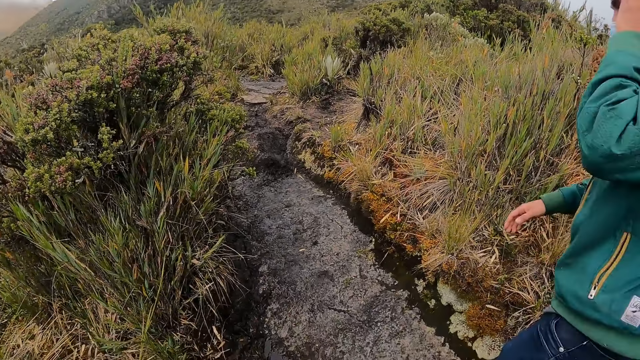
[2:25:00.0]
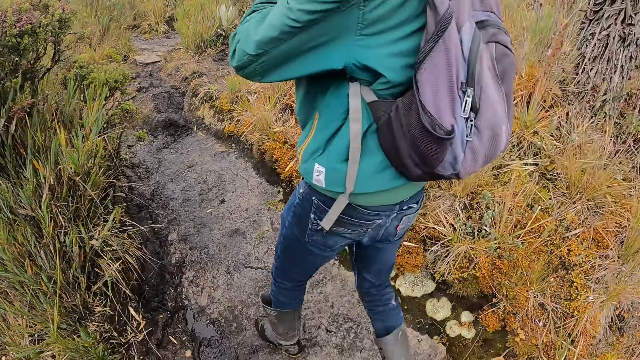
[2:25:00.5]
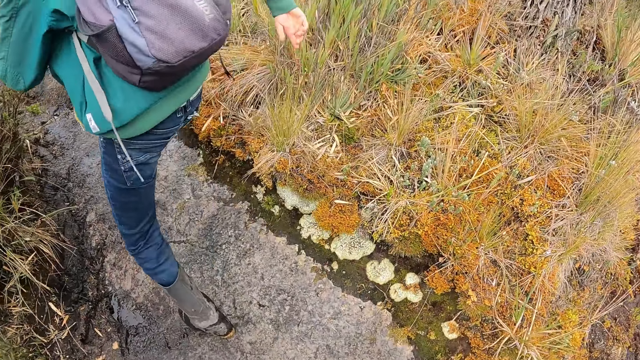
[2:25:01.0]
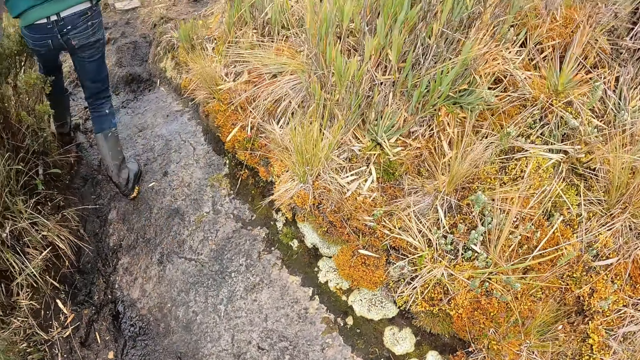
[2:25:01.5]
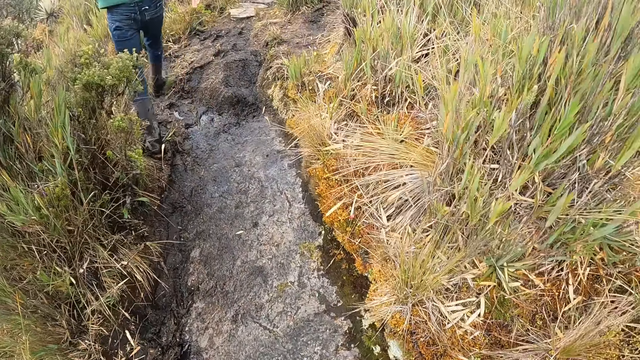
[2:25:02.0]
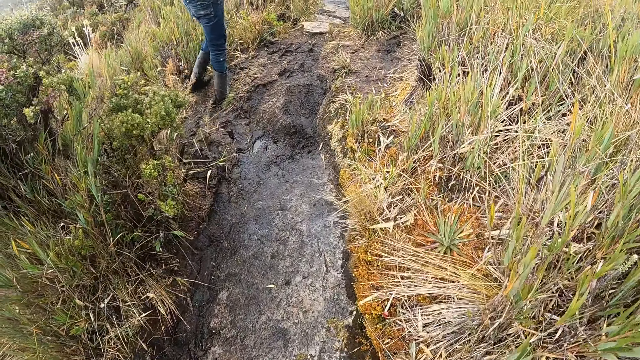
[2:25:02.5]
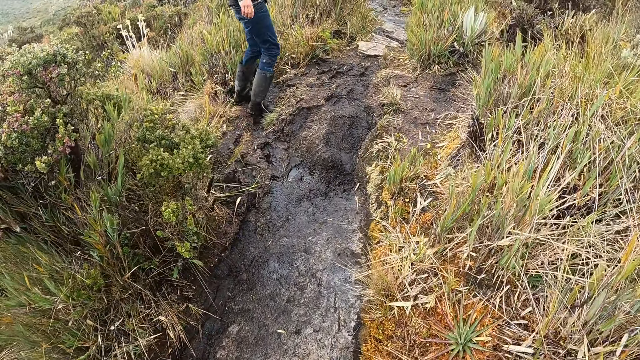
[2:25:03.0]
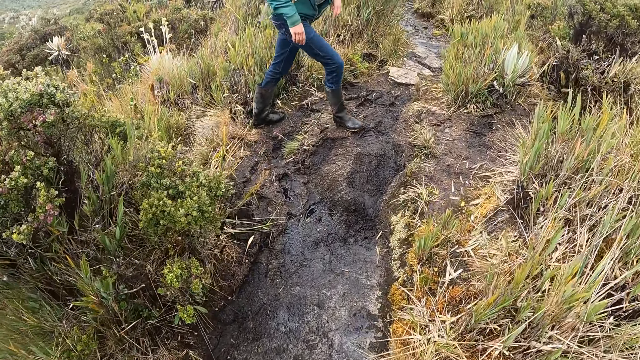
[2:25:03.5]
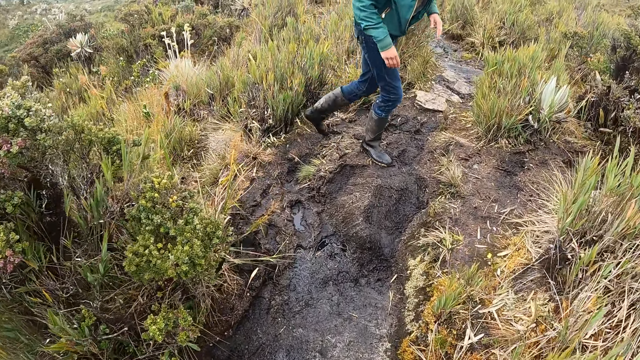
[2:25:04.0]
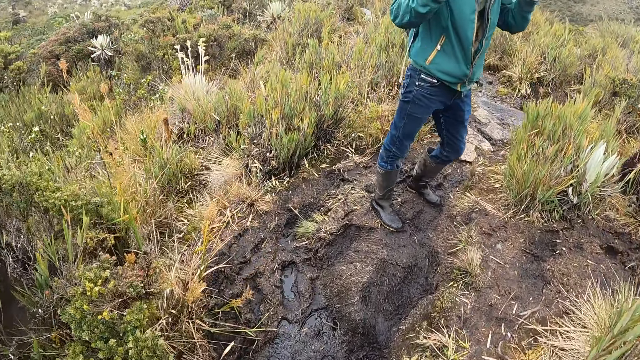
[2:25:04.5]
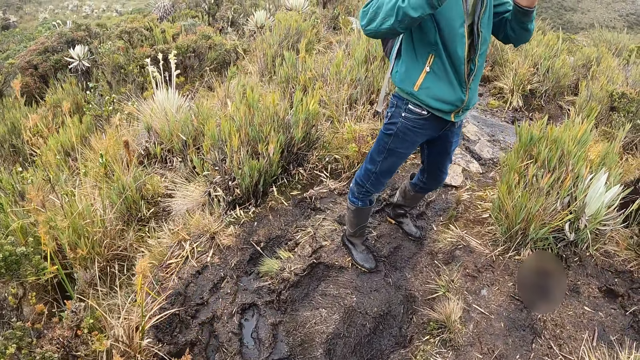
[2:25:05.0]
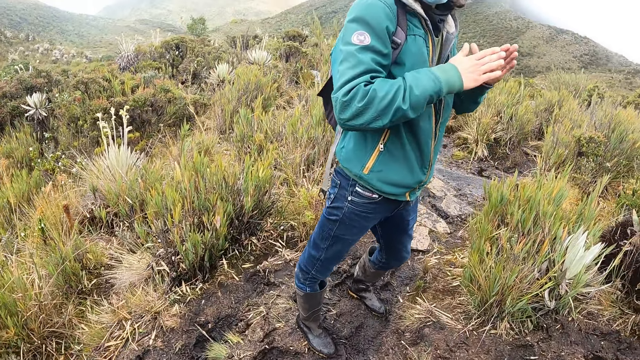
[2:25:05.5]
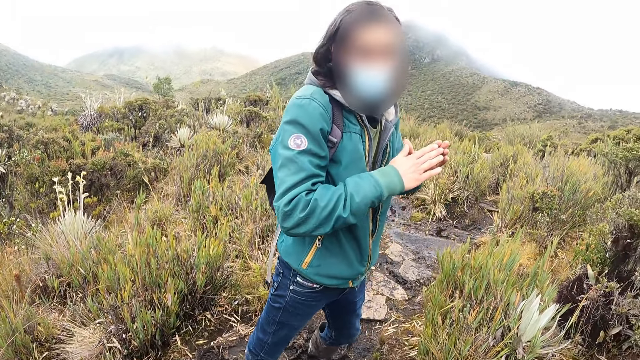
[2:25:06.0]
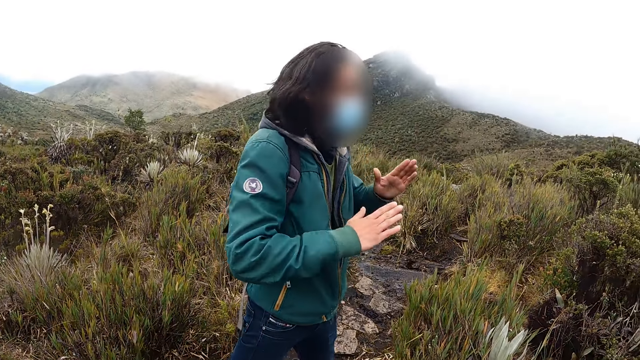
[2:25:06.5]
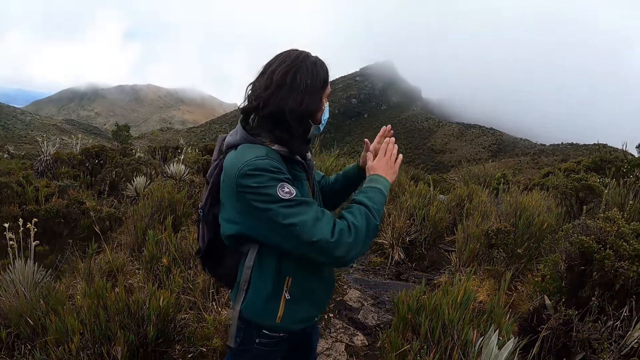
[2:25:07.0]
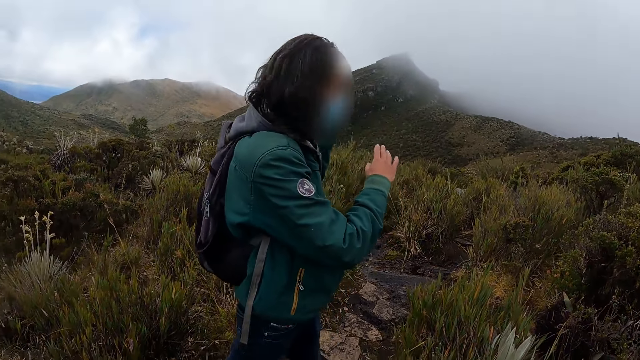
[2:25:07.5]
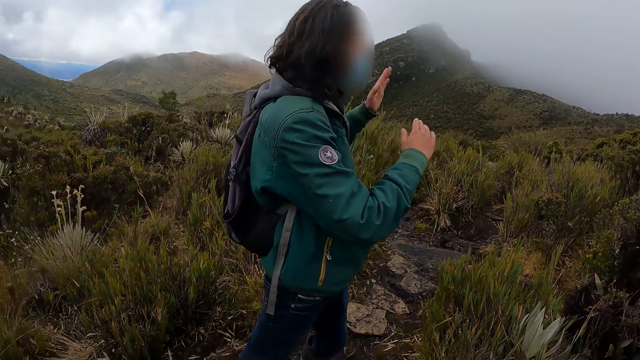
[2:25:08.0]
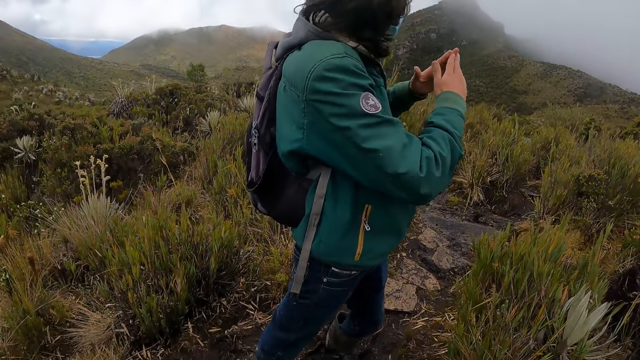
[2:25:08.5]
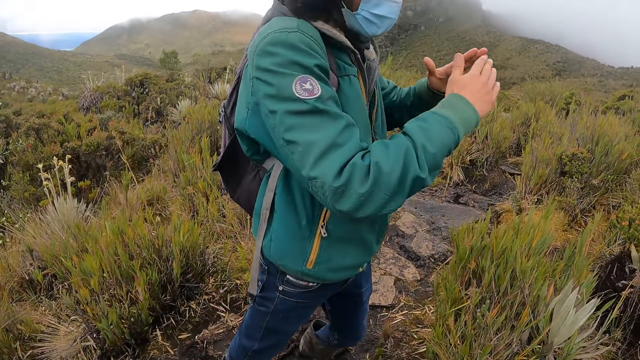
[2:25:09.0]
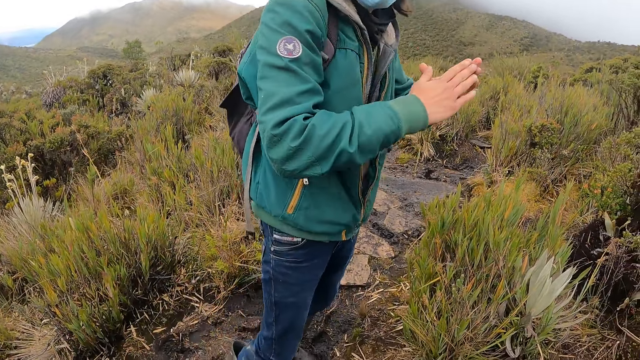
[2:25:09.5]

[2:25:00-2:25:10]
The camera wearer walks down a path. A man plays with his hands.

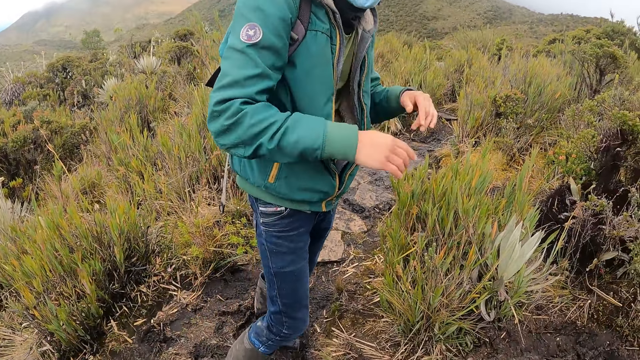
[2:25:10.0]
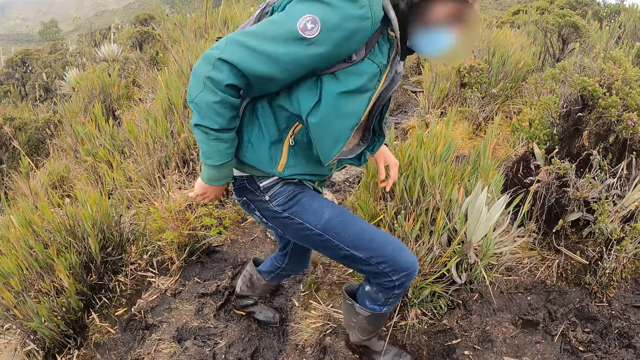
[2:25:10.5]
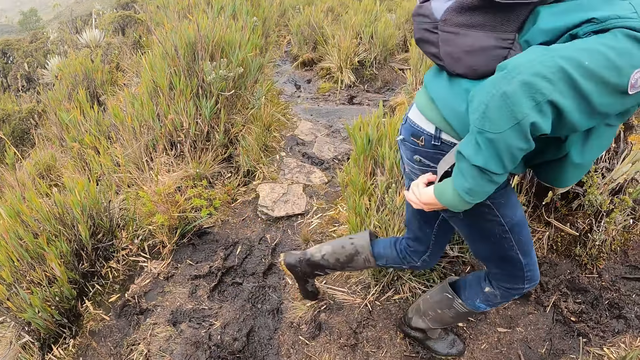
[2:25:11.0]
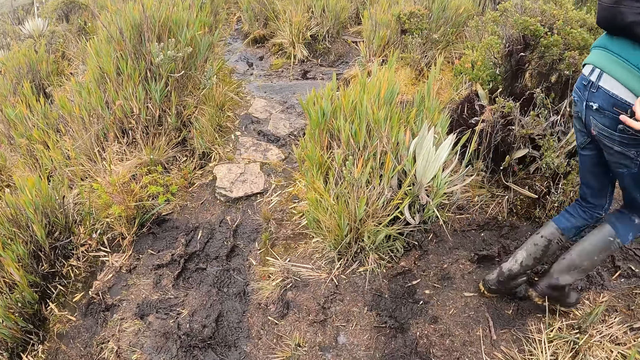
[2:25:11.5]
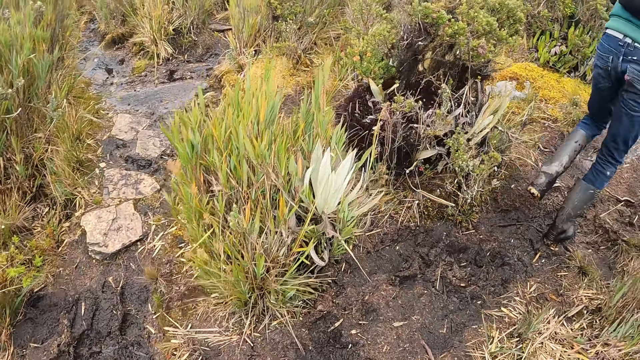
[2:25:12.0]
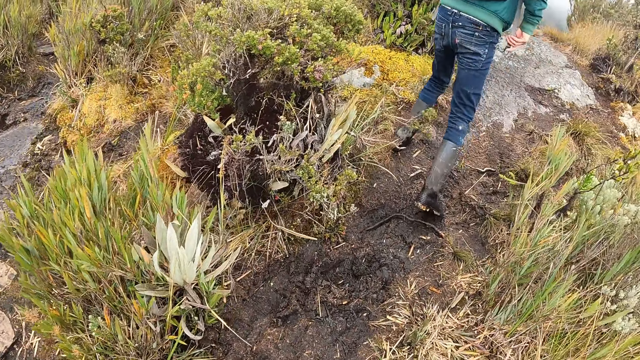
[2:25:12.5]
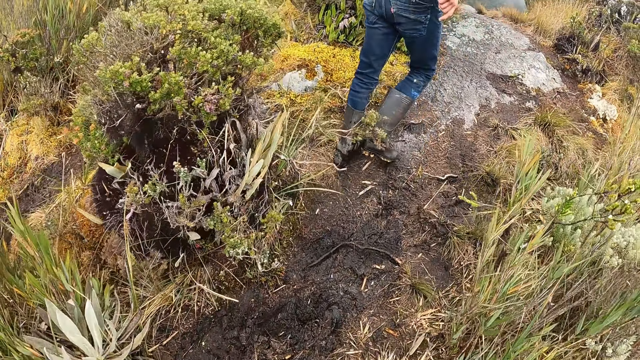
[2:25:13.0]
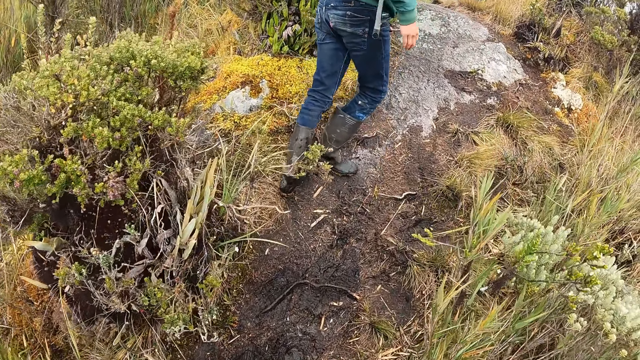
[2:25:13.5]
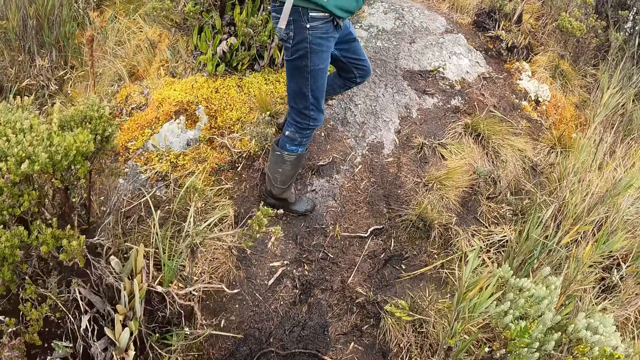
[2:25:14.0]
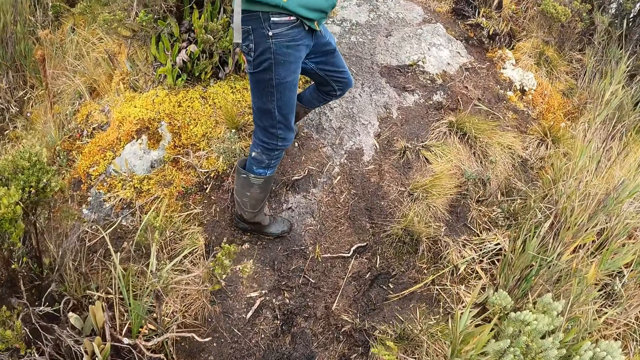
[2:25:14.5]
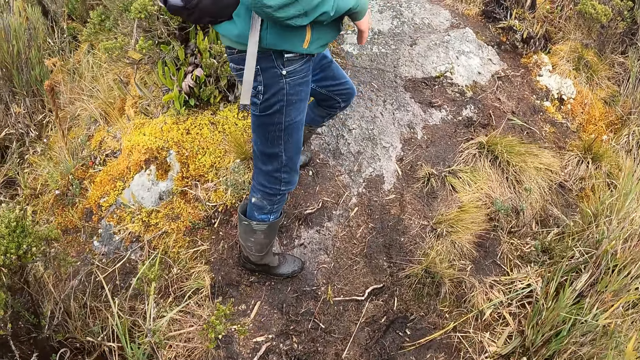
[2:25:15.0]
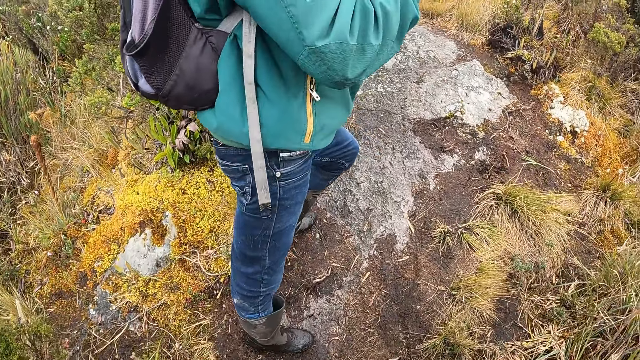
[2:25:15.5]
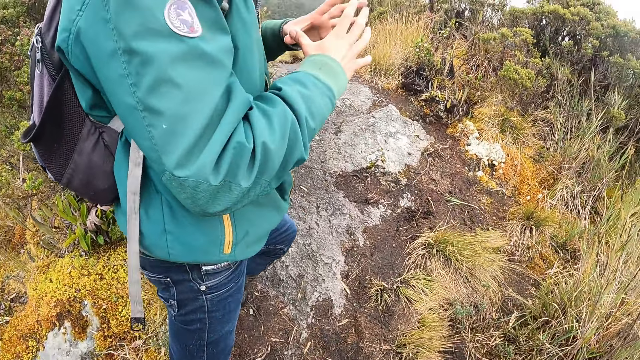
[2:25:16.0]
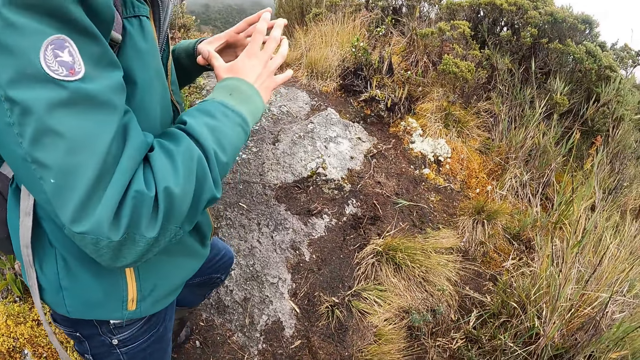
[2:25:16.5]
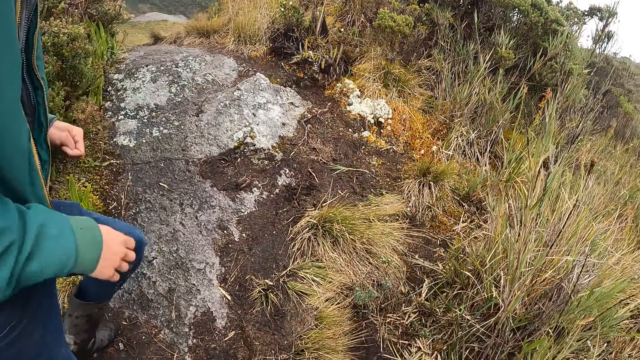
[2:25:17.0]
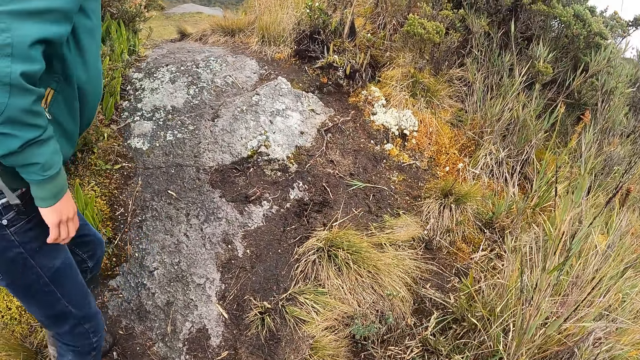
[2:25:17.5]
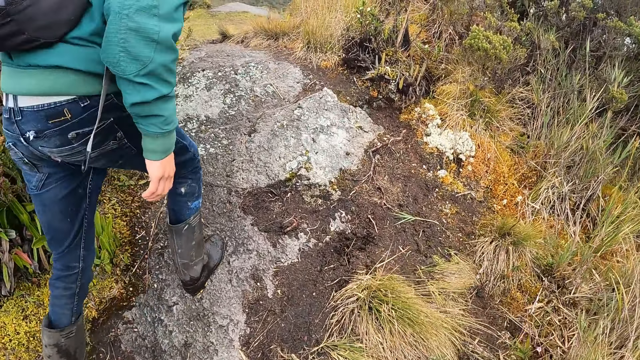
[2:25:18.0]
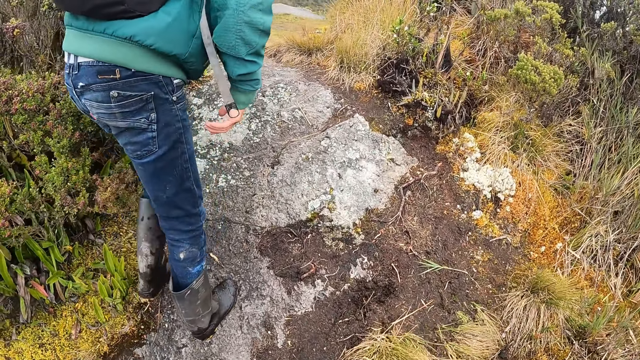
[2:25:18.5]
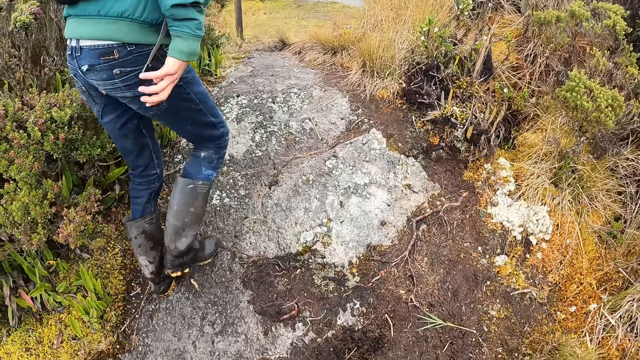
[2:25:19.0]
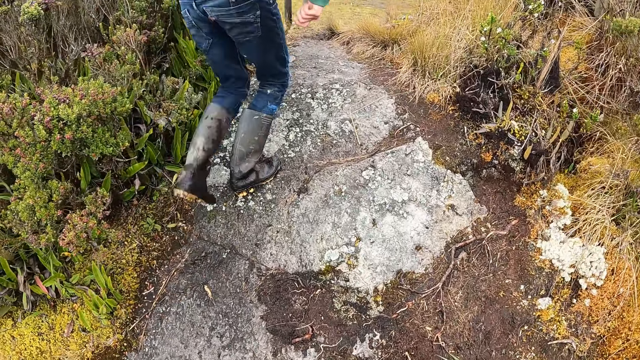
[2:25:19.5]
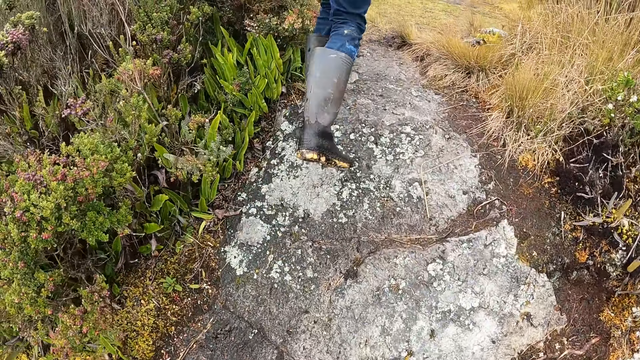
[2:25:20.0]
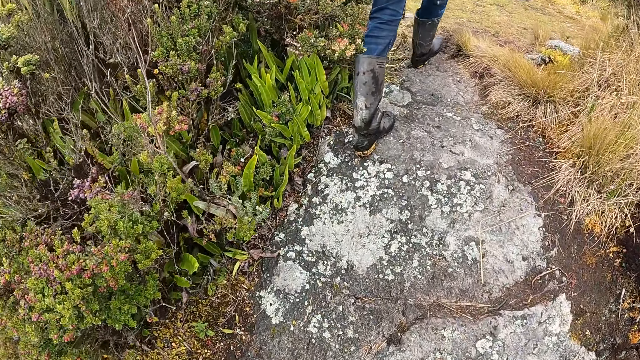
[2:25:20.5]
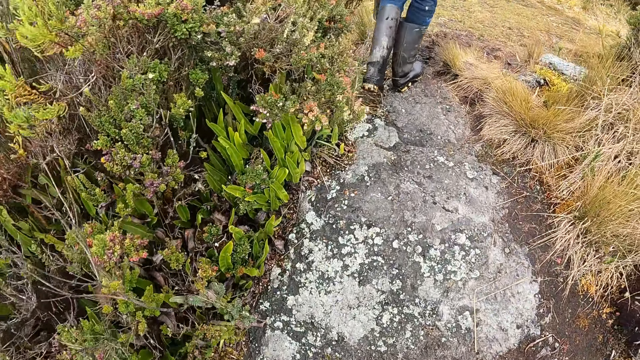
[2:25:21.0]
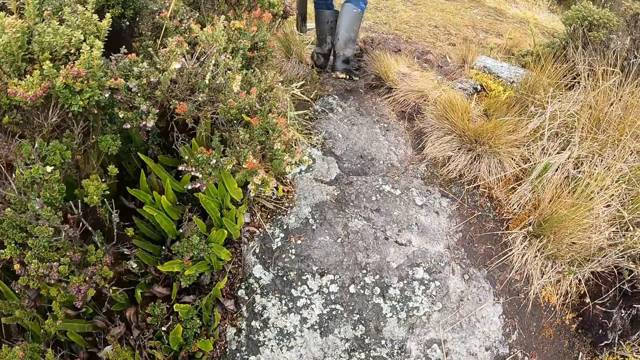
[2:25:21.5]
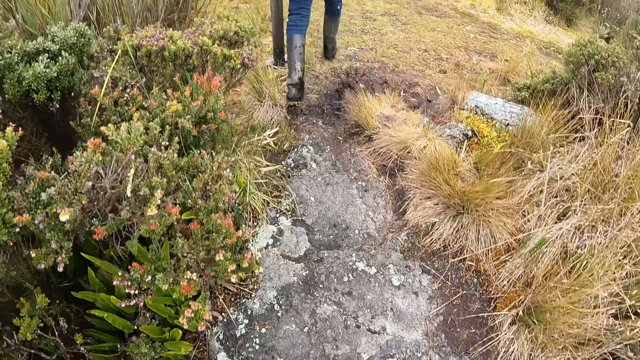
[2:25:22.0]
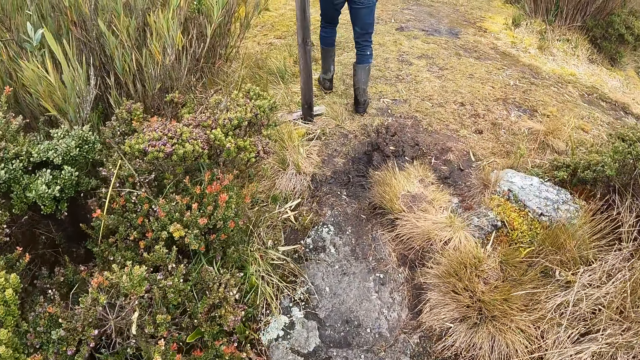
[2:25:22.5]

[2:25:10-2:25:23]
The camera wearer walks down a path.
